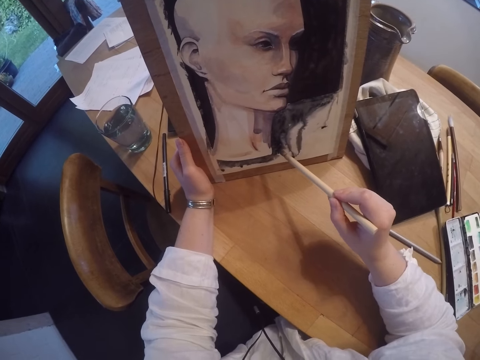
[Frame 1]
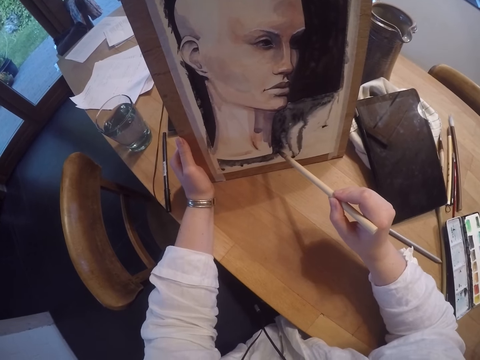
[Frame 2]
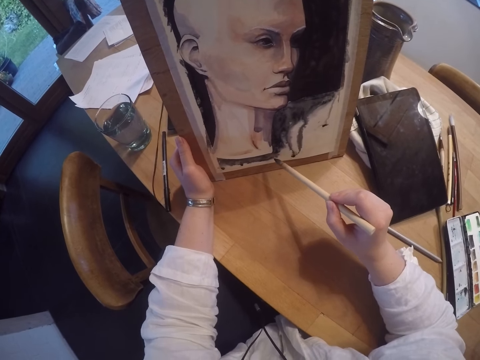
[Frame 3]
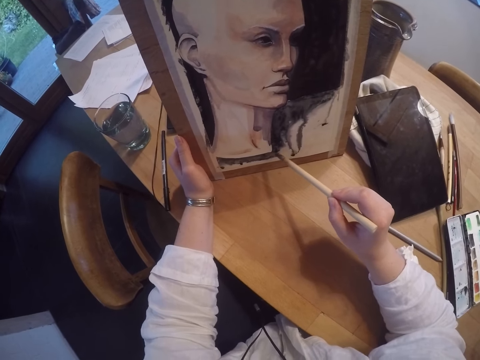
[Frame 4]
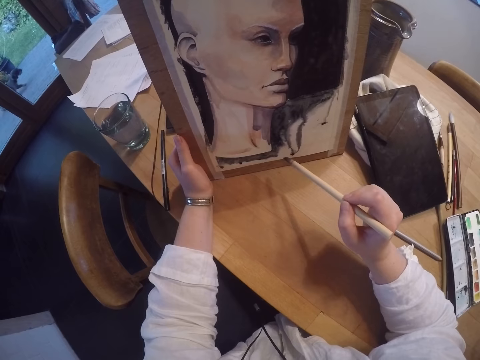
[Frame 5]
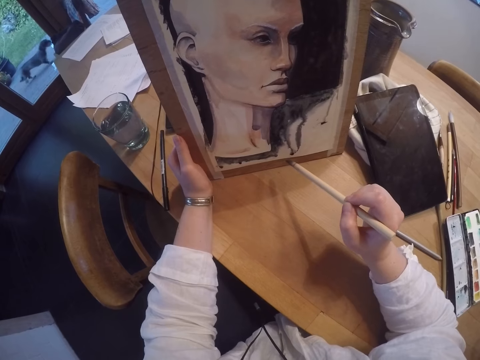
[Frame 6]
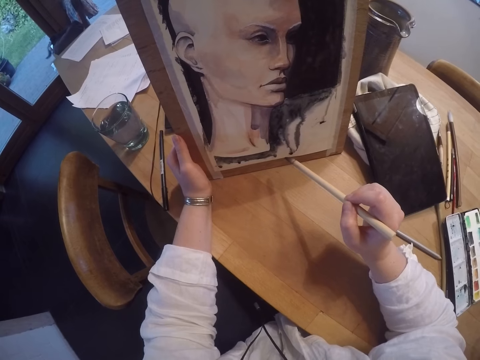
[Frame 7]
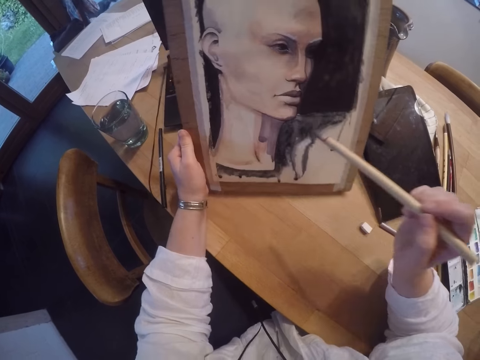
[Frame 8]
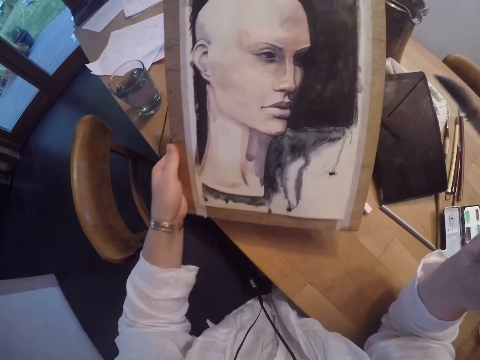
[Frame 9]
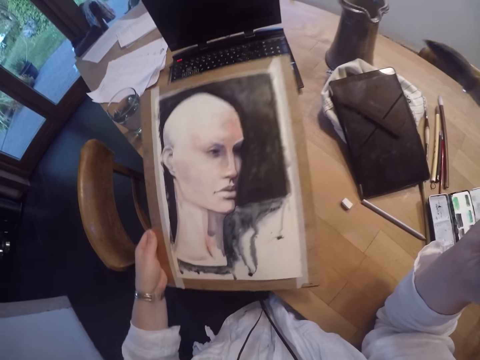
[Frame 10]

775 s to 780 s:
The camera wearer holds the brush.

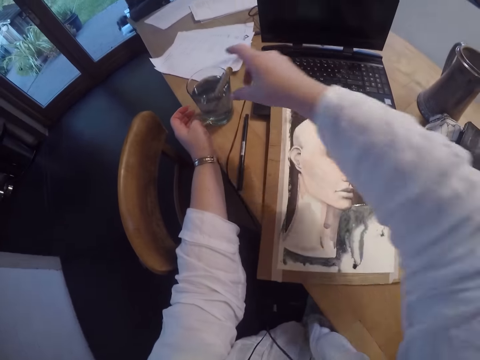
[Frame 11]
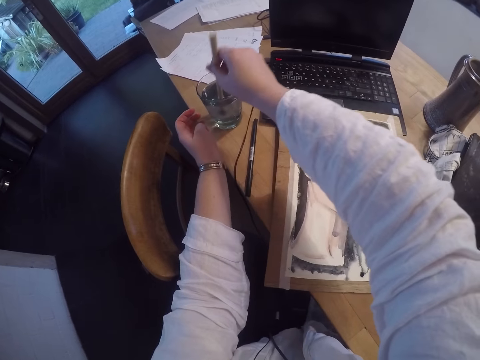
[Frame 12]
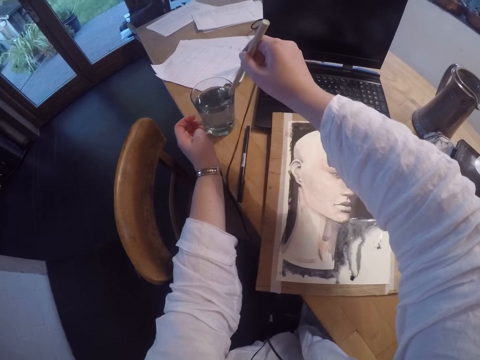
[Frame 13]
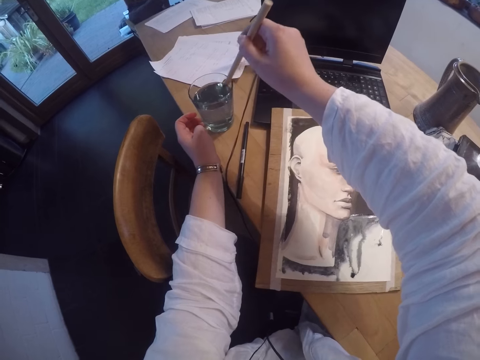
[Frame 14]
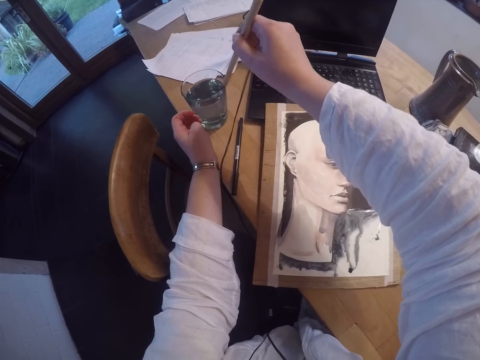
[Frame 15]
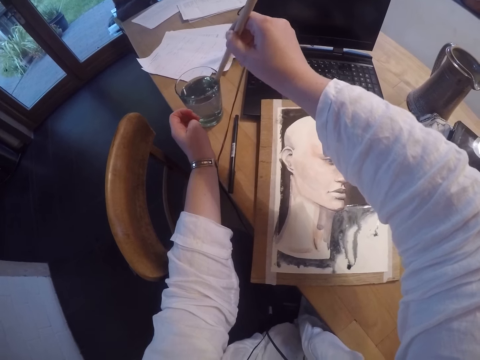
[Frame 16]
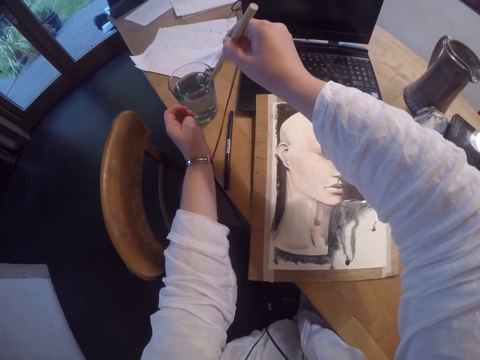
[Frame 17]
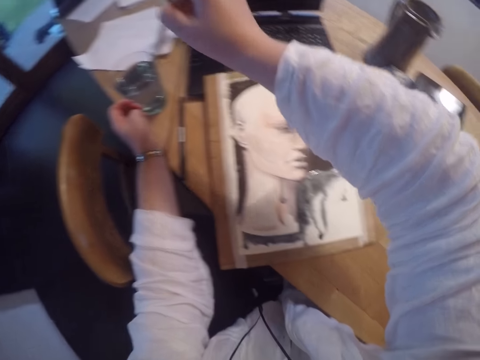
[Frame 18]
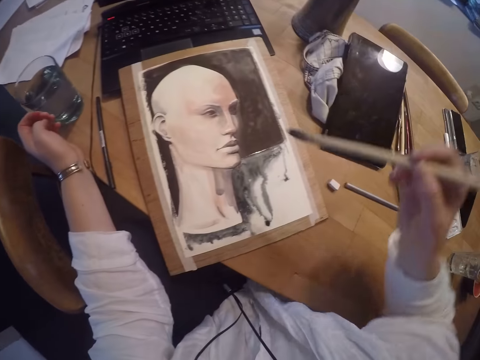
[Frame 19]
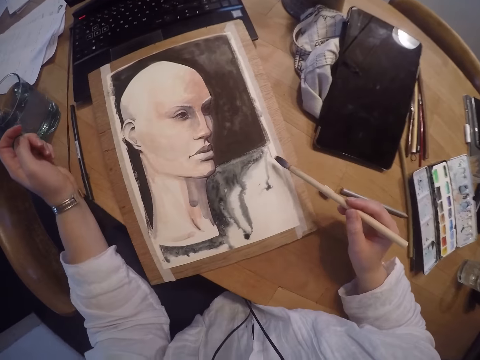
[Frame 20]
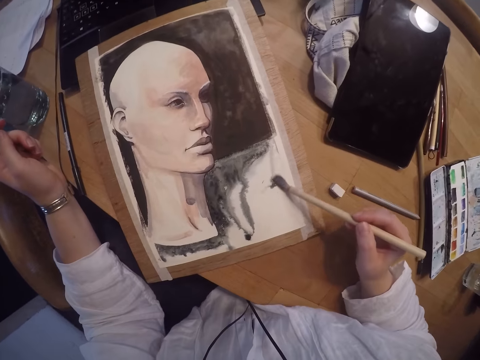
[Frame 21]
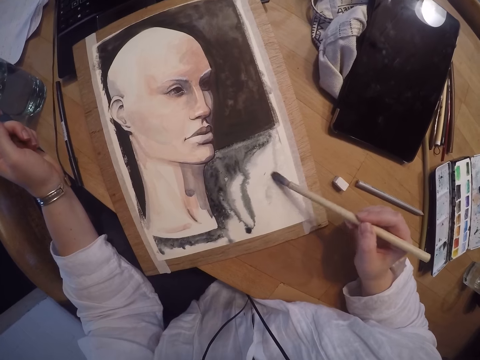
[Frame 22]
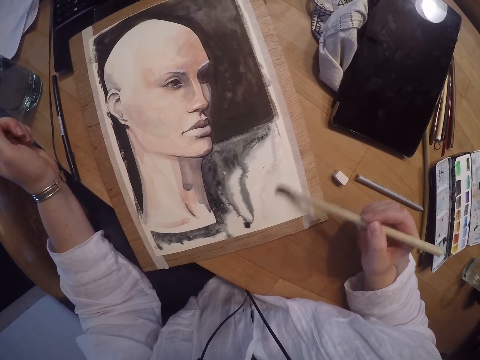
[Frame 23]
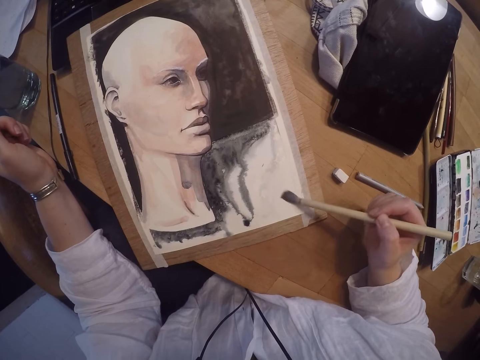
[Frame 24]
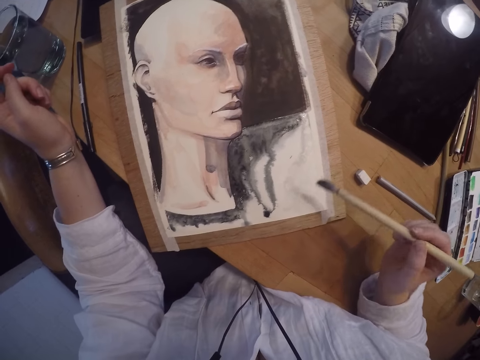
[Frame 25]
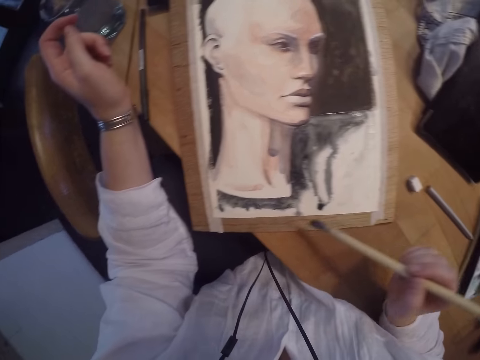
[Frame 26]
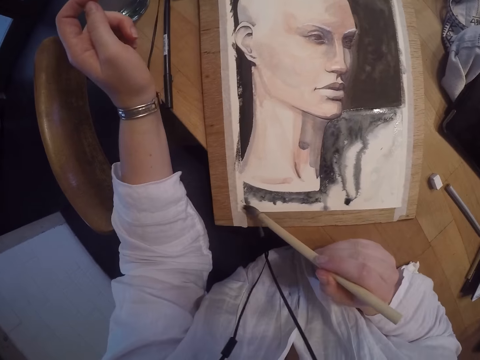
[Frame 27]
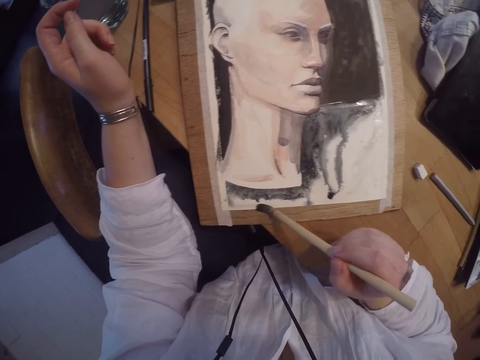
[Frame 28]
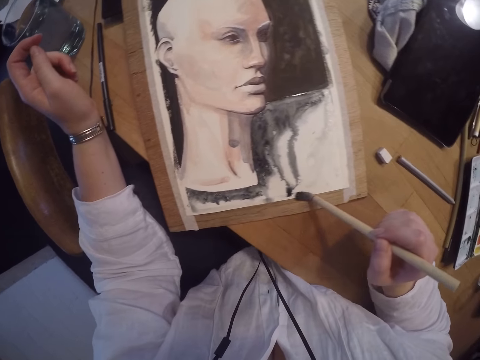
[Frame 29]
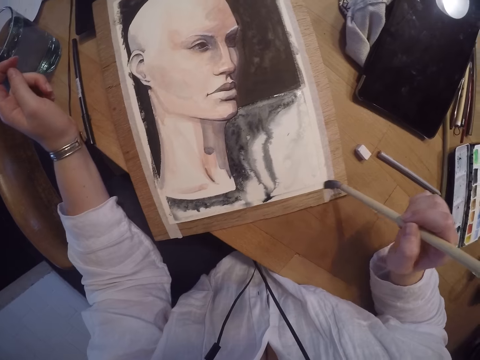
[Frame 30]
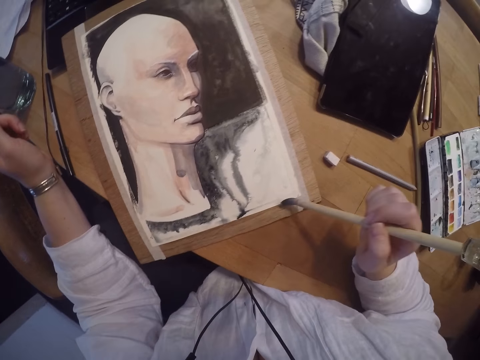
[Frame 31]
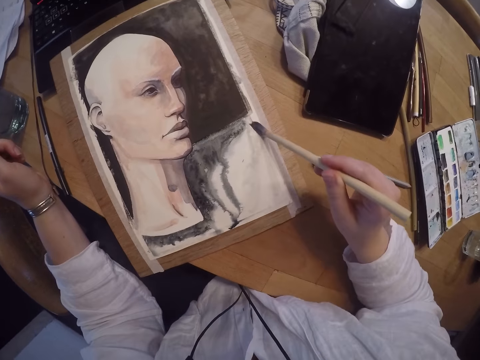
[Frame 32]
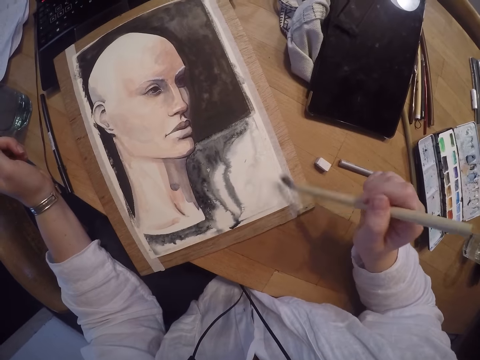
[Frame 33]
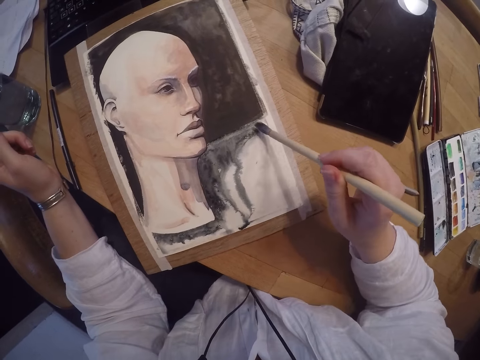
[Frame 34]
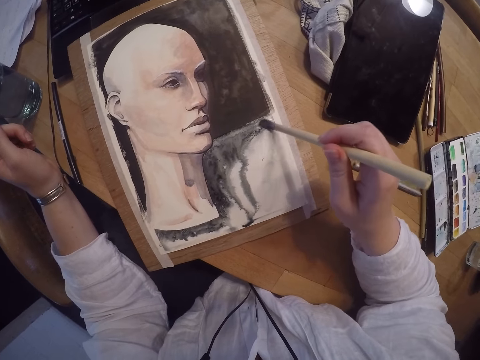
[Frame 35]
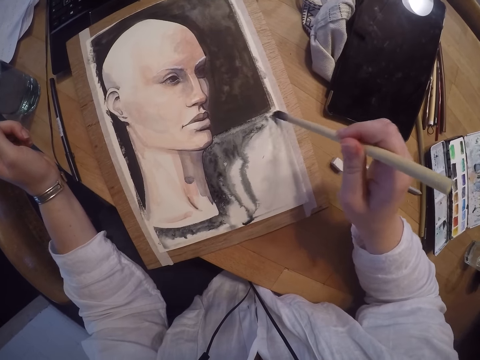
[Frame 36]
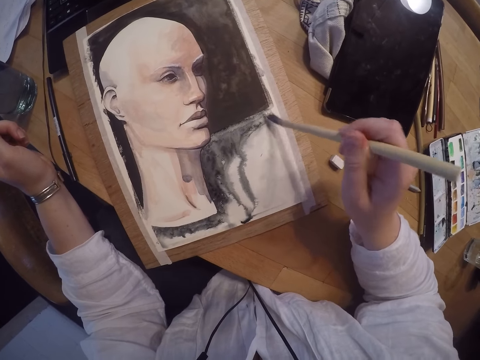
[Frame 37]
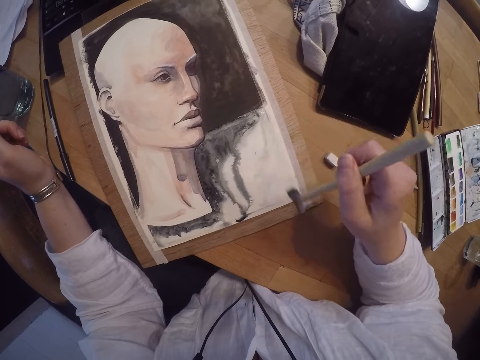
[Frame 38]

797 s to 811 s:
The camera wearer picks up the paint brush in the cup of water on the table. They wipe the tip of the brush on the cup. They brush over the painting with the paint brush. They paint the painting using the brush again.

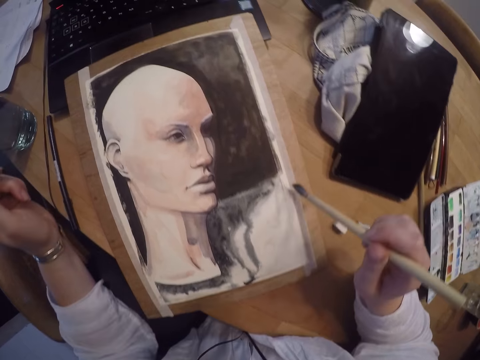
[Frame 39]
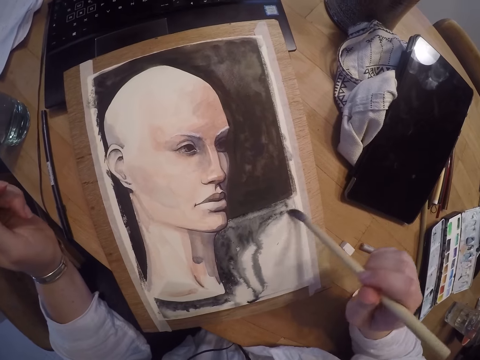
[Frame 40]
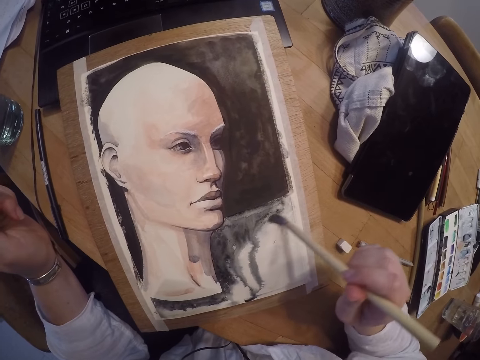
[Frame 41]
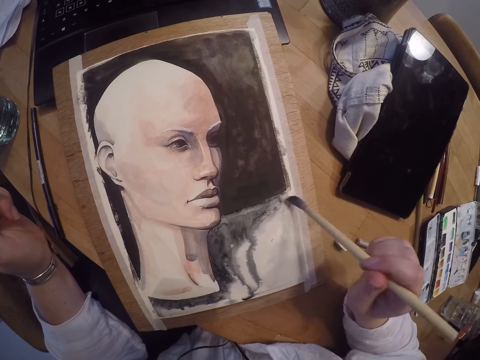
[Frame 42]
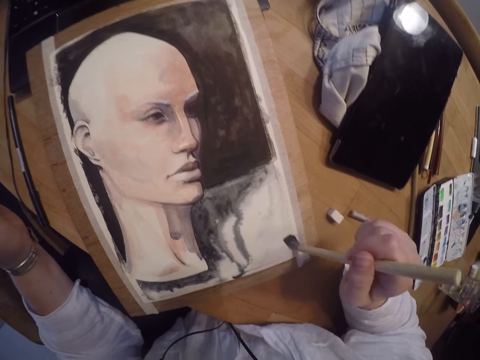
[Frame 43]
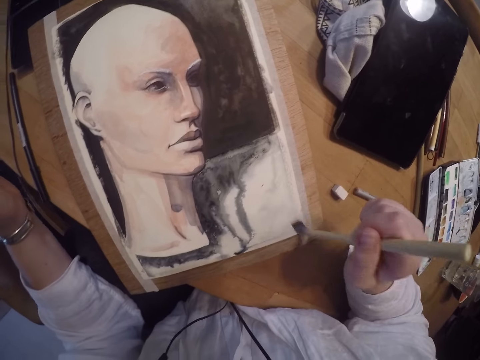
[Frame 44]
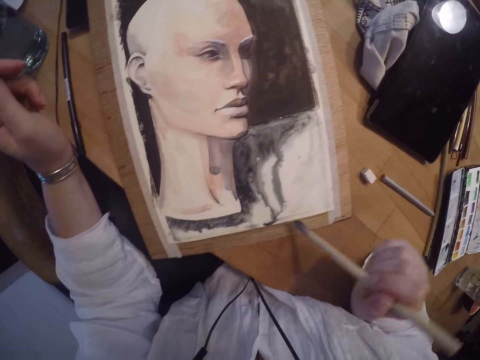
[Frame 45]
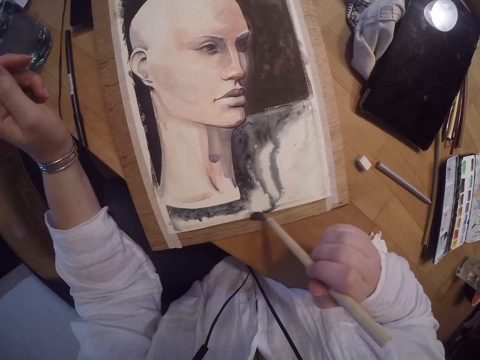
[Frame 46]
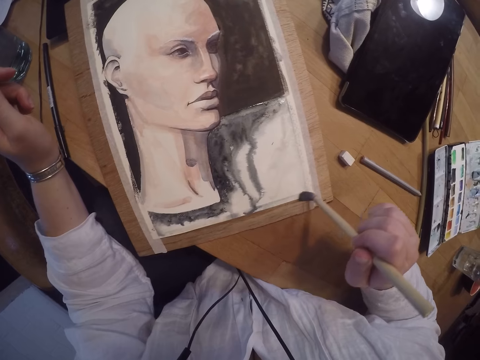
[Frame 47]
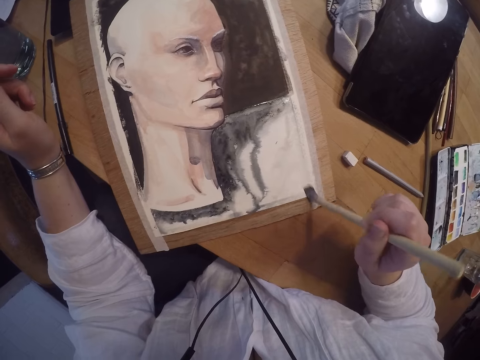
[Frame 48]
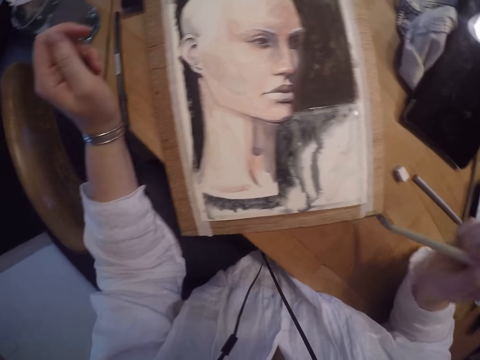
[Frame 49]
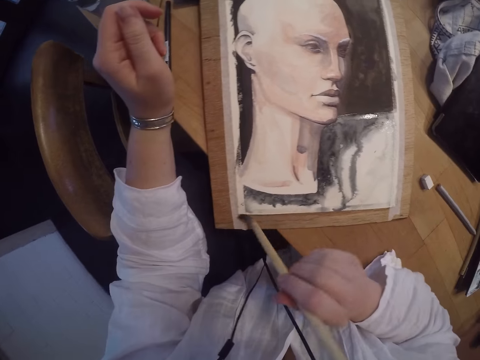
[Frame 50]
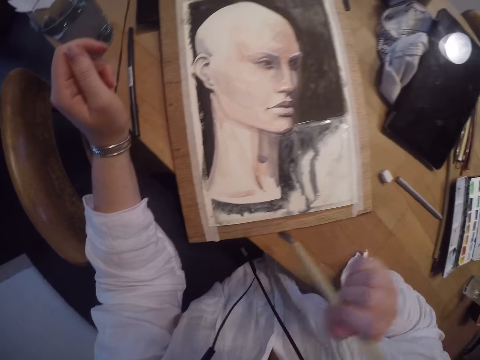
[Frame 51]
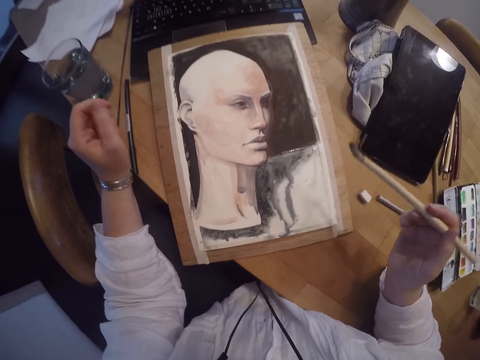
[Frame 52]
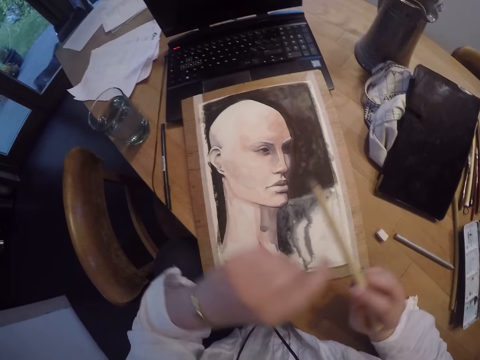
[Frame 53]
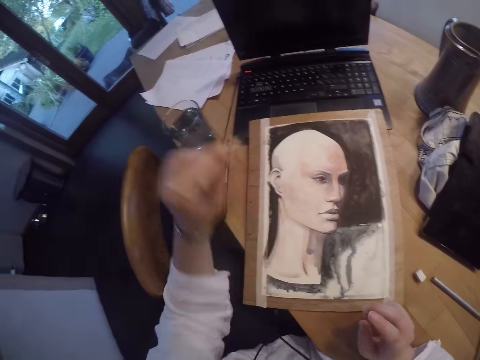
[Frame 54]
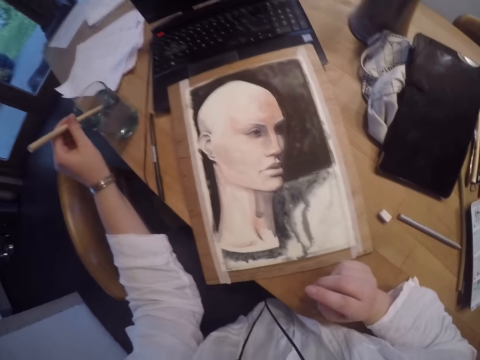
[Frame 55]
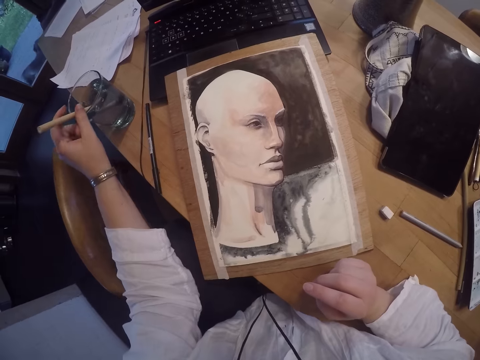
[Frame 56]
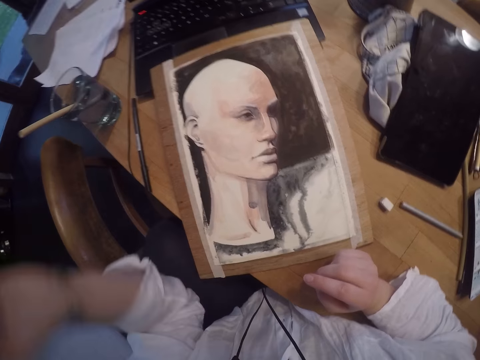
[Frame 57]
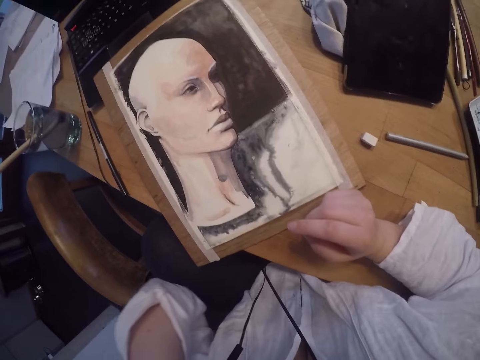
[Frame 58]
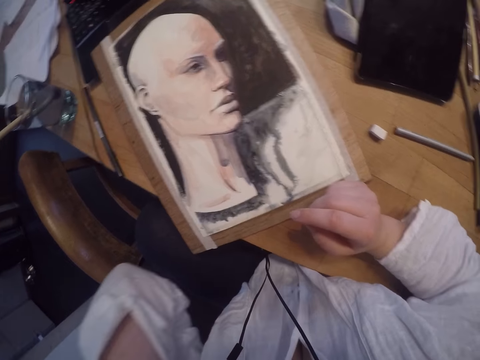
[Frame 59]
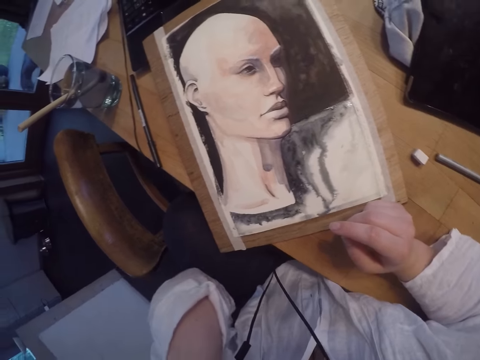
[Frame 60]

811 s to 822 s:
The camera wearer paints the painting using the brush repeatedly. She holds the brush with her left hand. She places the brush in the glass with water on the table. She touches her face with her left hand.
